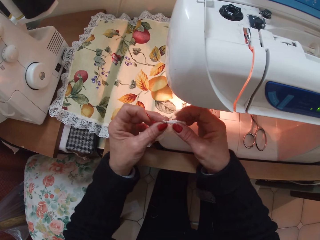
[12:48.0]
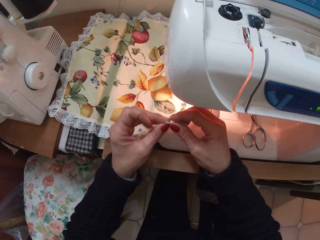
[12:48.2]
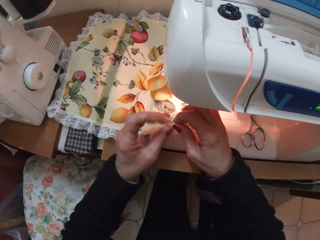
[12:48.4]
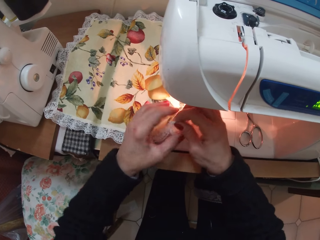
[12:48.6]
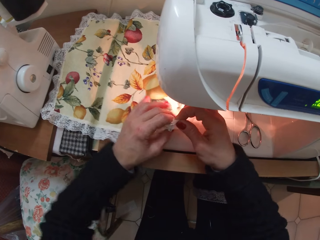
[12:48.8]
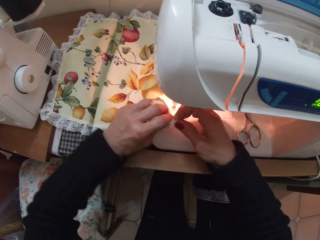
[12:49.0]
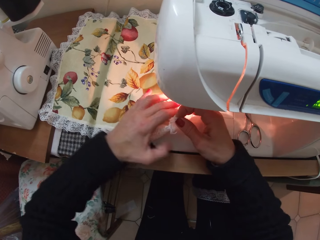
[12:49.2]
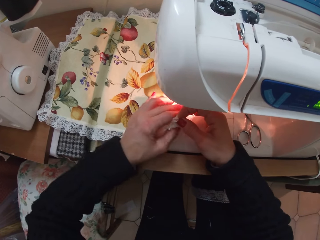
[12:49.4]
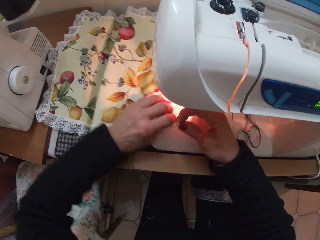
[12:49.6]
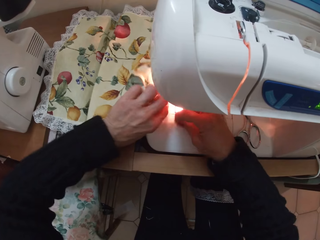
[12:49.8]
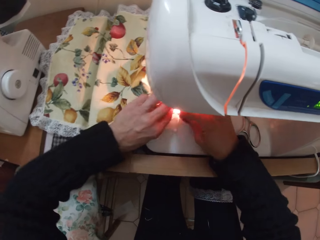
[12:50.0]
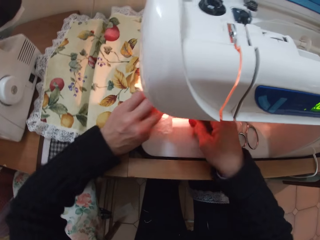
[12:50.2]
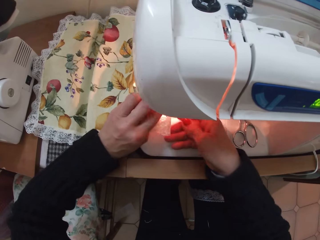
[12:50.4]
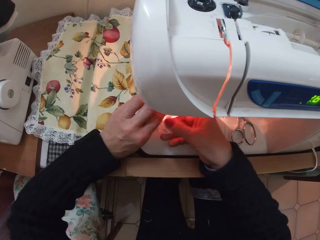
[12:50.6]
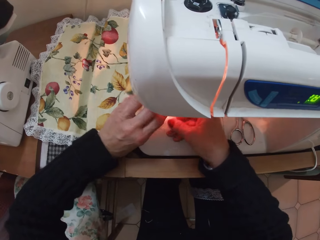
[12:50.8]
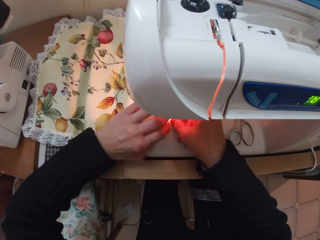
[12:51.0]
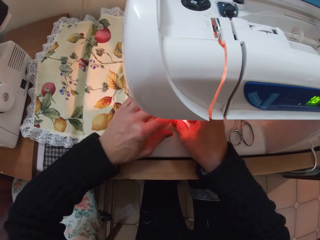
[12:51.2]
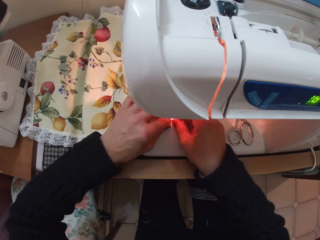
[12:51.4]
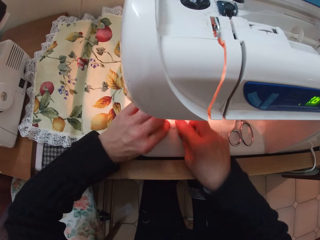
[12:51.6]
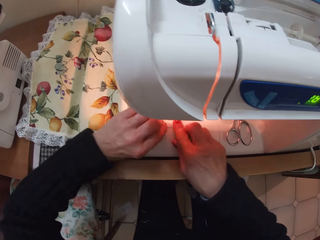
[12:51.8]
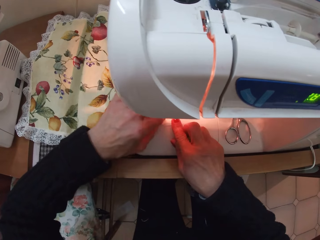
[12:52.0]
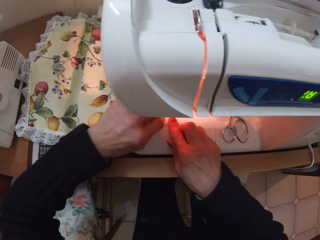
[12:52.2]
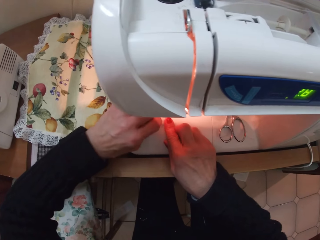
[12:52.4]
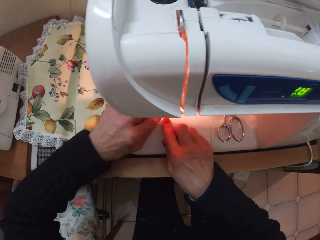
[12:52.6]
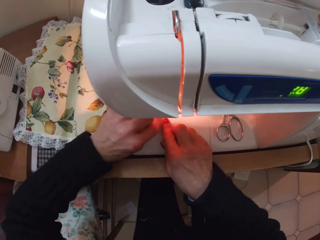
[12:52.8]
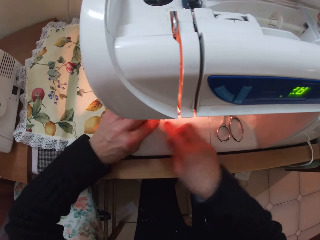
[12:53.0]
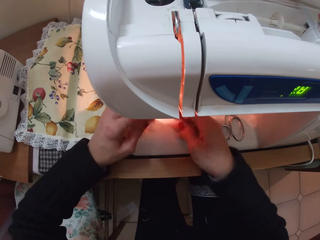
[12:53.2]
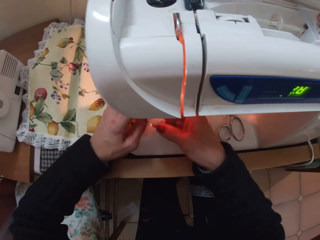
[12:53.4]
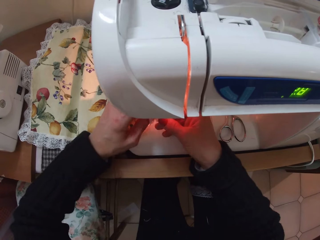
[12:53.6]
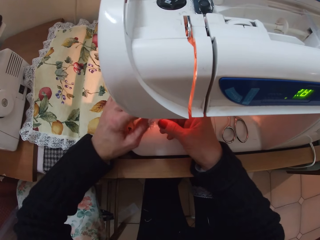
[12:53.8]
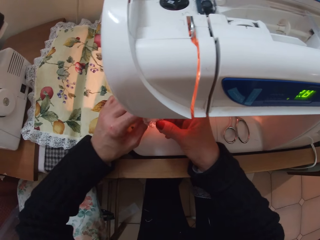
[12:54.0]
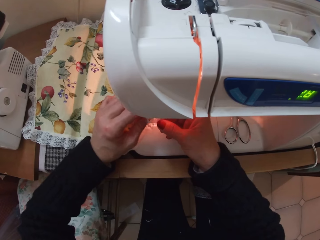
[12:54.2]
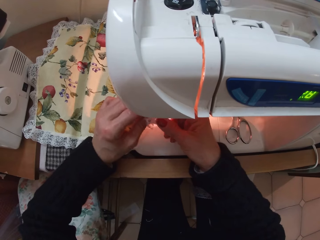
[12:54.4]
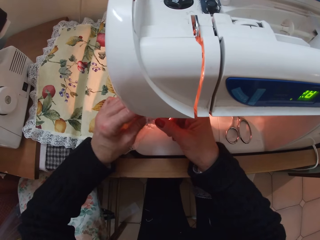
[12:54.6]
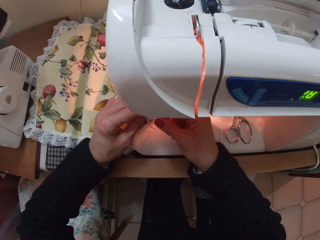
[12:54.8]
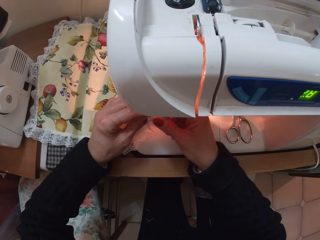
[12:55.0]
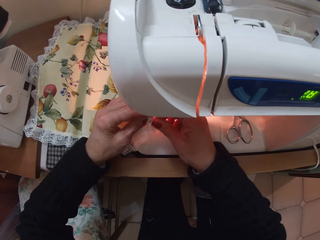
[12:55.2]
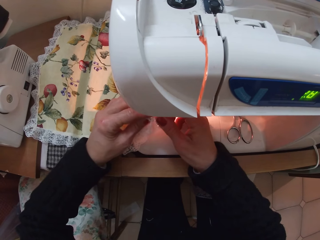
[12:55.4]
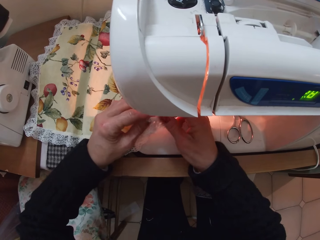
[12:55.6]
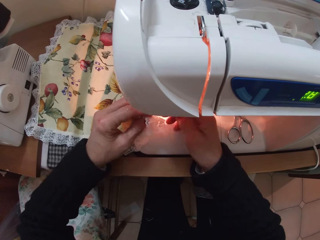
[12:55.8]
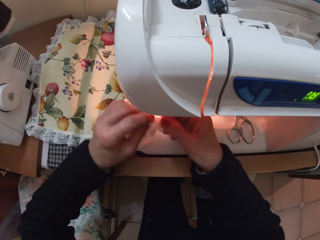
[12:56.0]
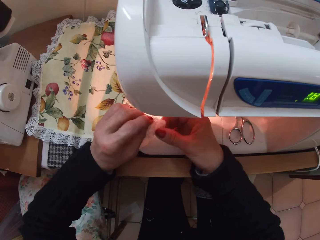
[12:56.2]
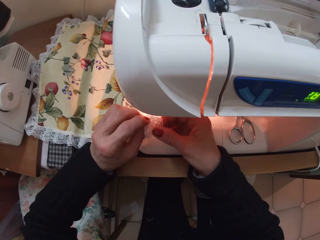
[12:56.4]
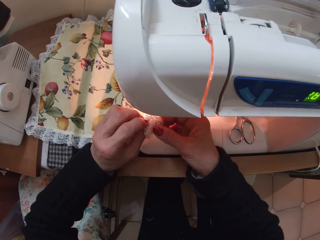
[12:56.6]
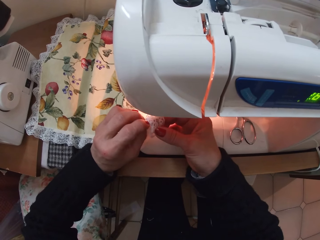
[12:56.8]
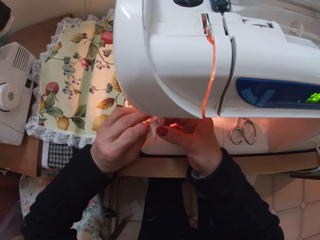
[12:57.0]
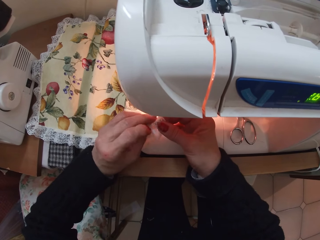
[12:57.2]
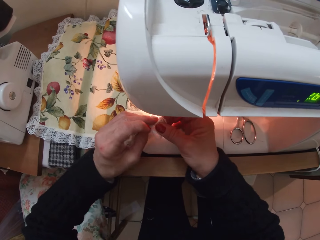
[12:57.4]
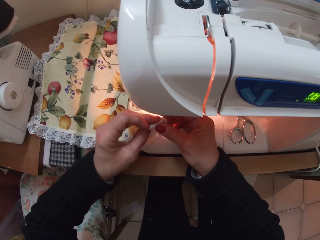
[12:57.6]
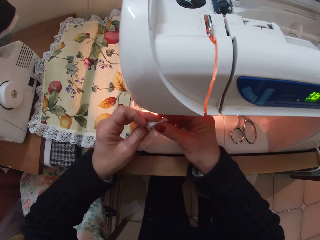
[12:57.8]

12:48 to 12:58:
The camera wearer places the lace under the sewing machine. They adjust the lace with both hands.

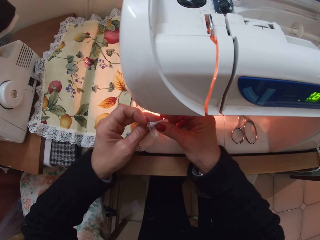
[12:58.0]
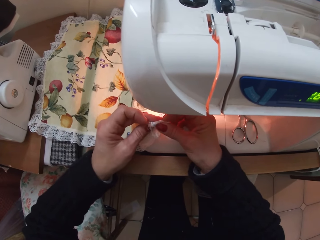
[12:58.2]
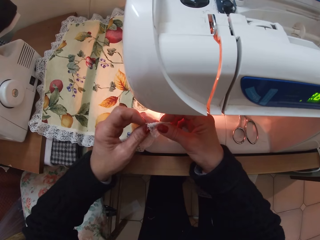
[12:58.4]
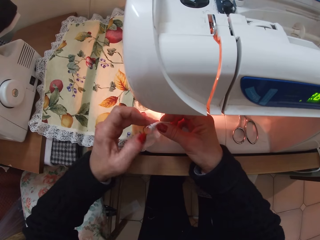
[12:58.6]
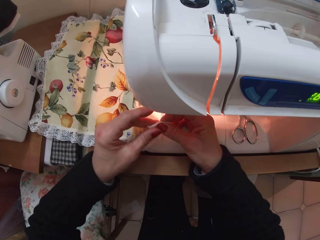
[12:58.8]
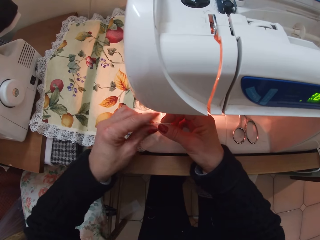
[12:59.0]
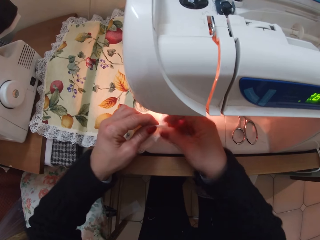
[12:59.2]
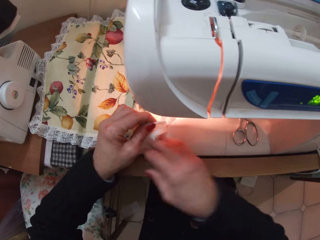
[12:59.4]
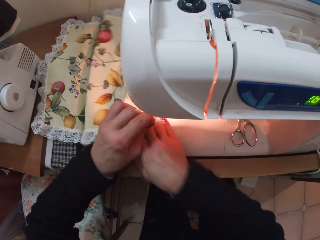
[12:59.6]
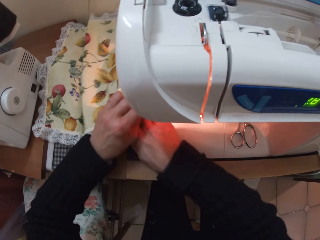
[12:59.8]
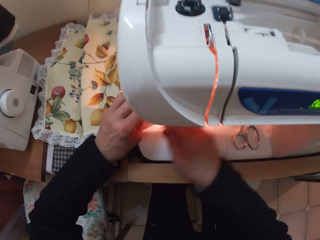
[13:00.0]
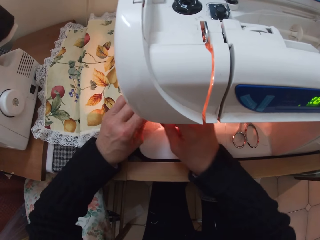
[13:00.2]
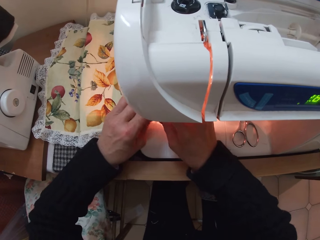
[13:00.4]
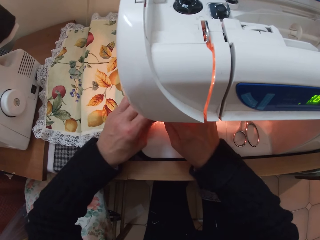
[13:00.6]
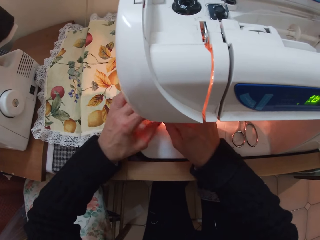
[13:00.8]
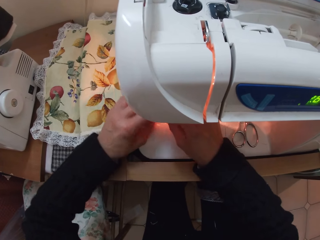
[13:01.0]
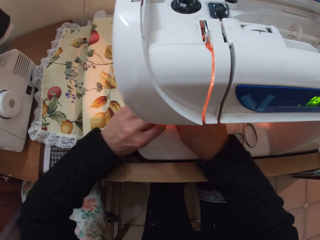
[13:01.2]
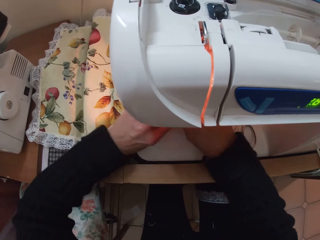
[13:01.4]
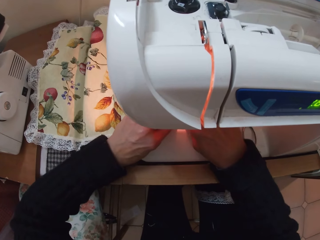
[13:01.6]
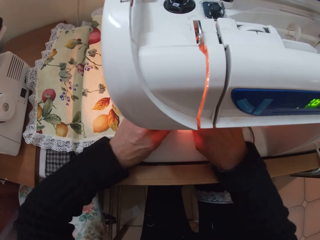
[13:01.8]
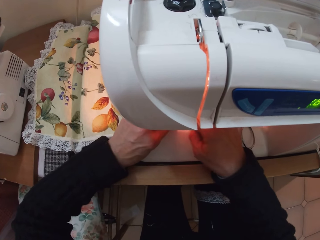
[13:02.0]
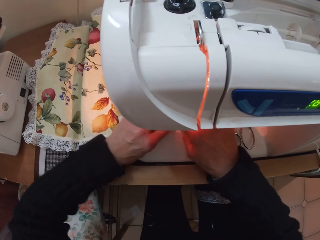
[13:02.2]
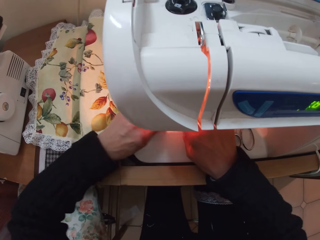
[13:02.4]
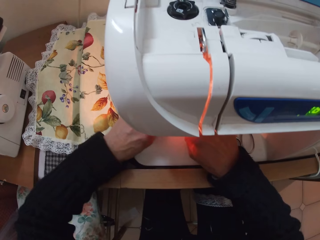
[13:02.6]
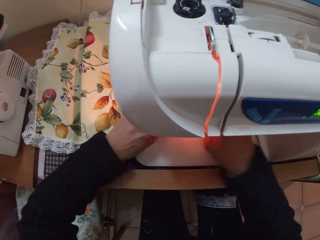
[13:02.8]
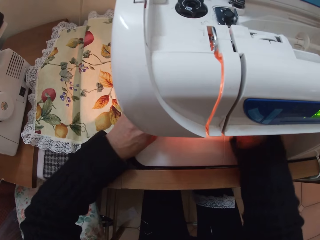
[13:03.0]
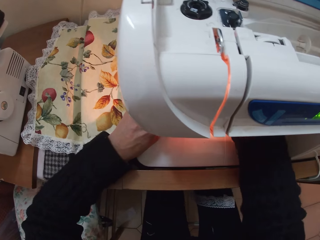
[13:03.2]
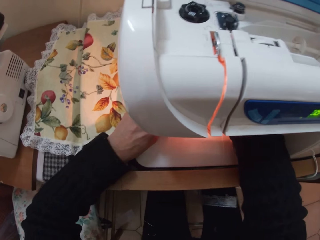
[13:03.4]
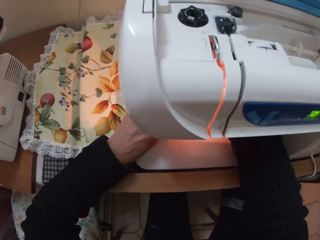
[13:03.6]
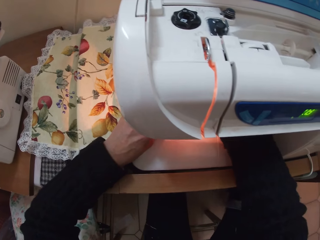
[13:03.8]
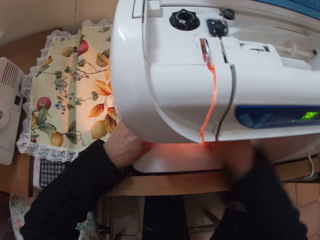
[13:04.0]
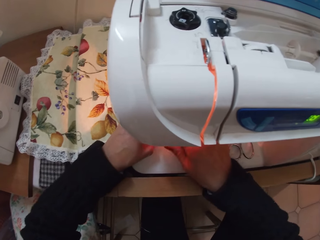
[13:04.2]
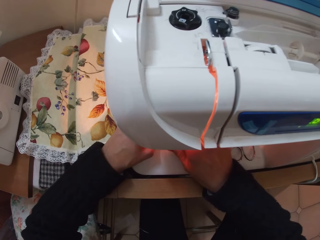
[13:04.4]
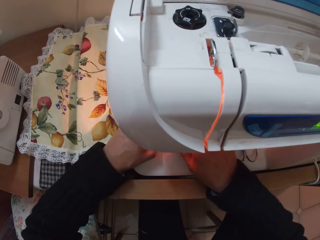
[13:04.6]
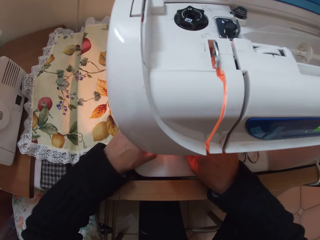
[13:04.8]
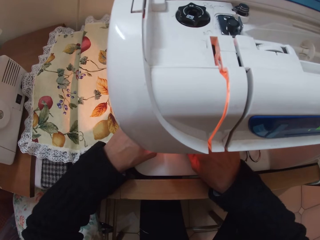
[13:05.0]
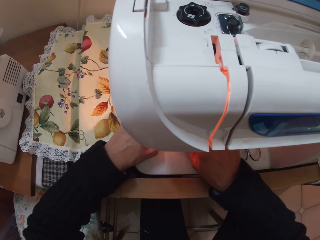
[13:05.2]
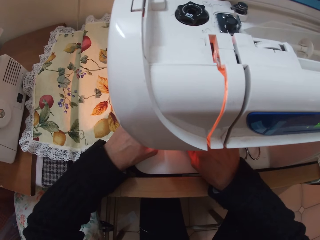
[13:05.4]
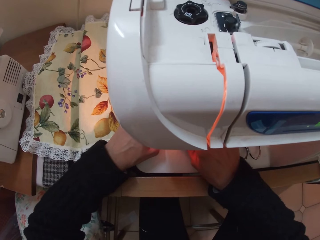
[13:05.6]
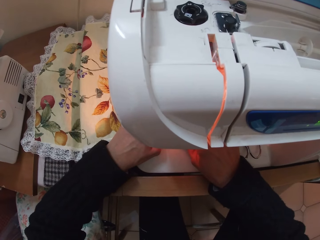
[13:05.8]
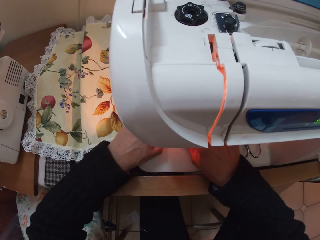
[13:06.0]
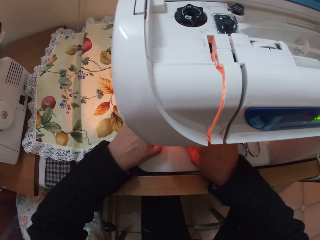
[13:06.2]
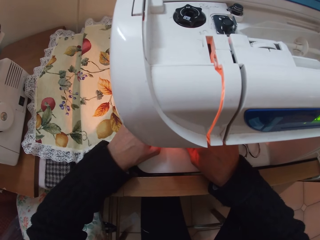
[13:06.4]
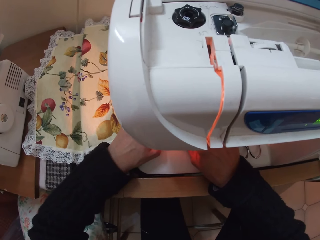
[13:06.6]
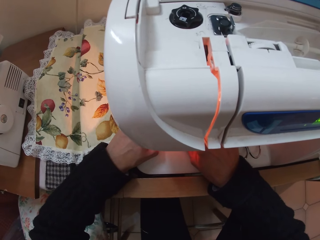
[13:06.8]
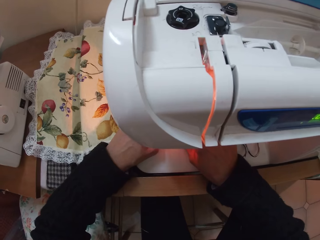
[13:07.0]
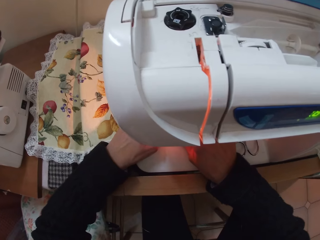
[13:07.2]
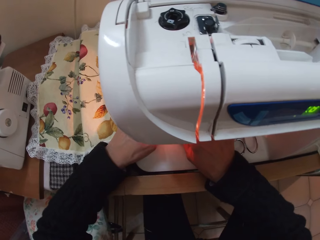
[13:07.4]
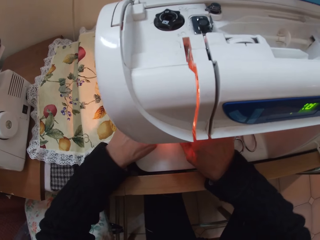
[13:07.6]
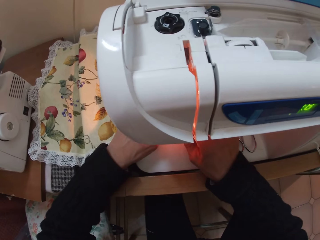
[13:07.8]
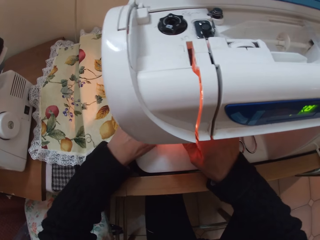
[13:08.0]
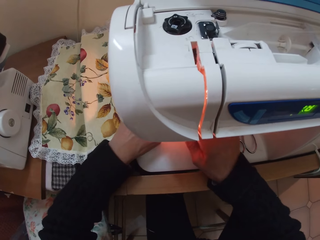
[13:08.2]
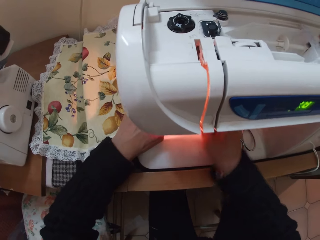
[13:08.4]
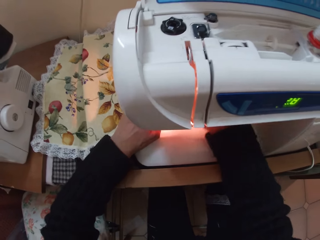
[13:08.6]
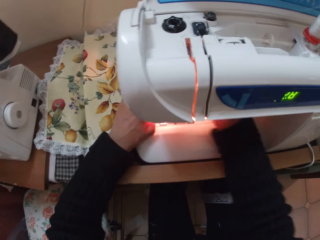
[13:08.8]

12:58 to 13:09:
The camera wearer pushes the cloth forward with her right hand. She places the lace under the sewing machine with both hands. She adjusts the cloth with her left hand. She moves her right hand slightly to the right. She returns her right hand to the cloth. She sews the cloth.
